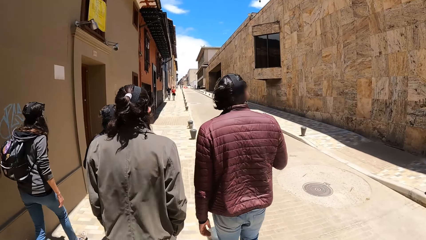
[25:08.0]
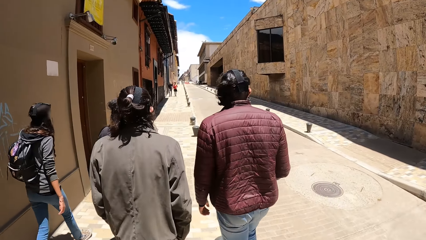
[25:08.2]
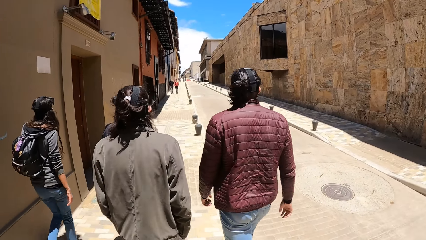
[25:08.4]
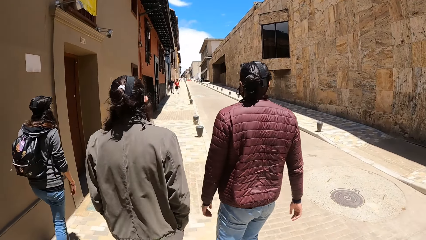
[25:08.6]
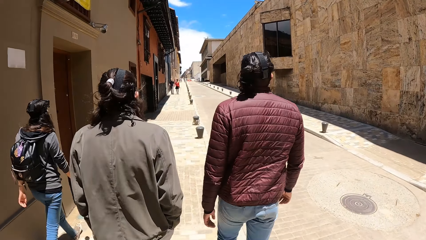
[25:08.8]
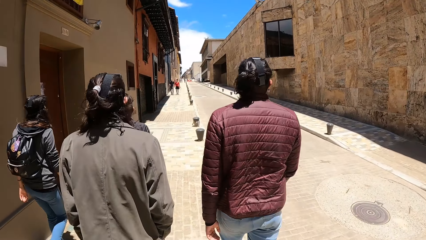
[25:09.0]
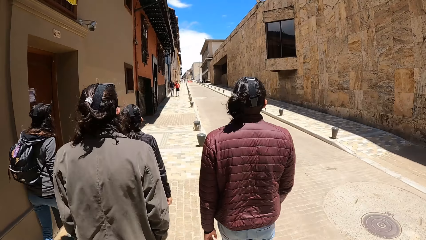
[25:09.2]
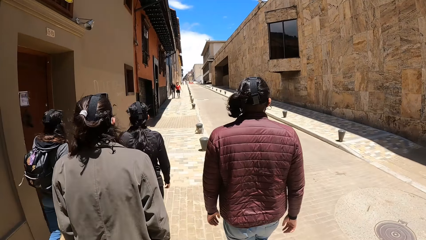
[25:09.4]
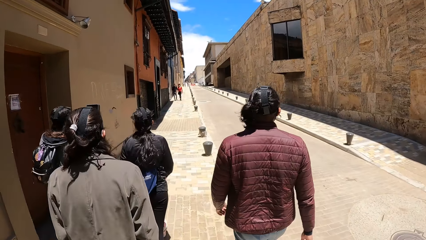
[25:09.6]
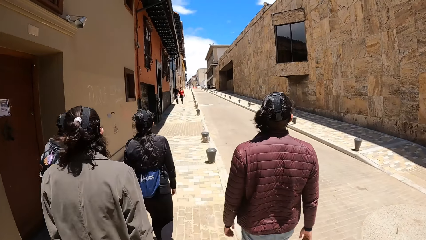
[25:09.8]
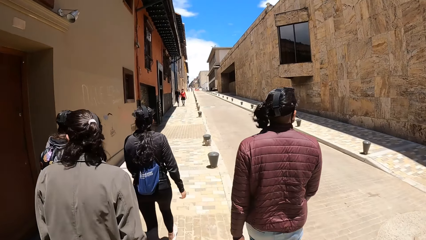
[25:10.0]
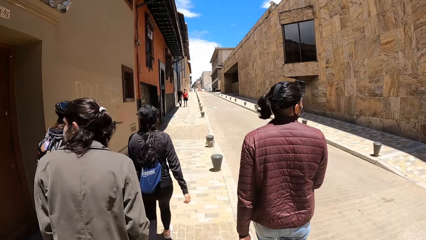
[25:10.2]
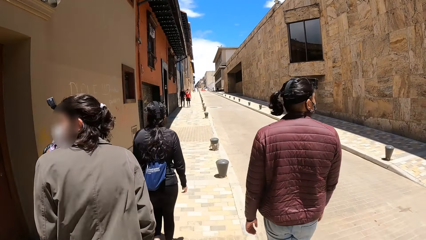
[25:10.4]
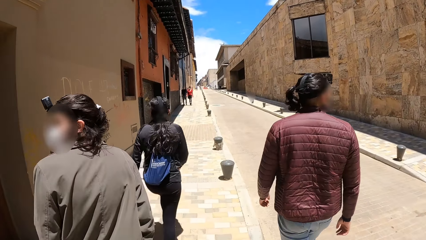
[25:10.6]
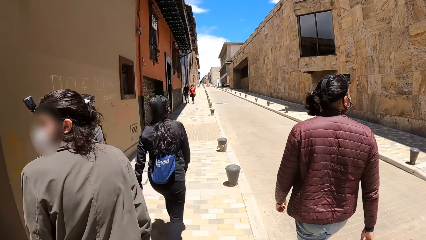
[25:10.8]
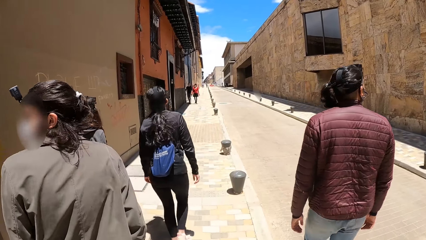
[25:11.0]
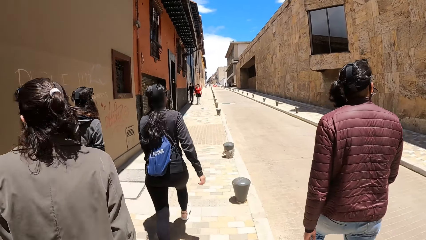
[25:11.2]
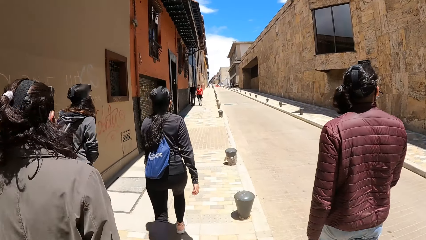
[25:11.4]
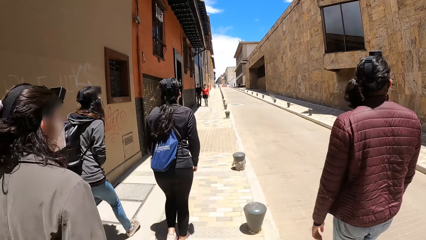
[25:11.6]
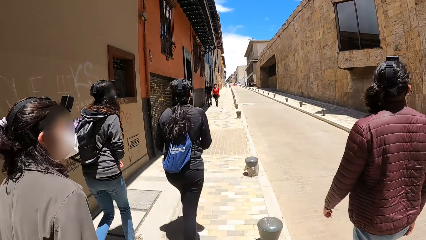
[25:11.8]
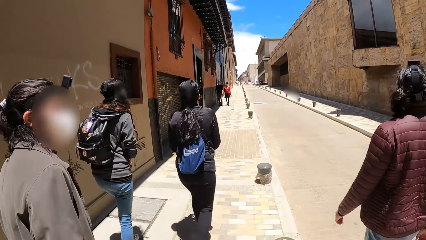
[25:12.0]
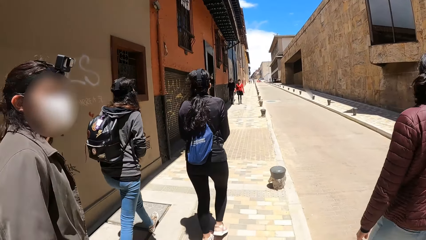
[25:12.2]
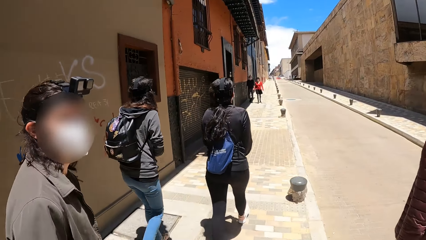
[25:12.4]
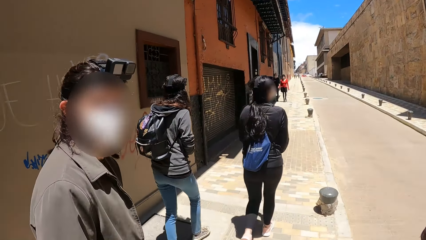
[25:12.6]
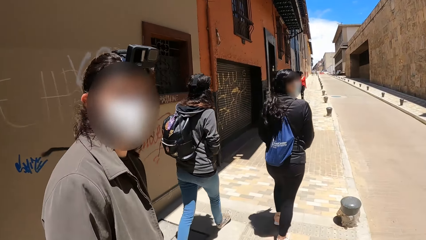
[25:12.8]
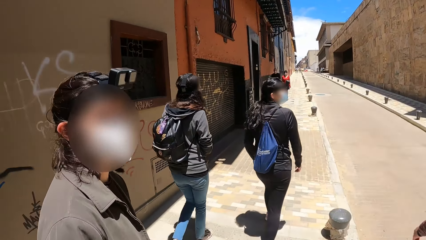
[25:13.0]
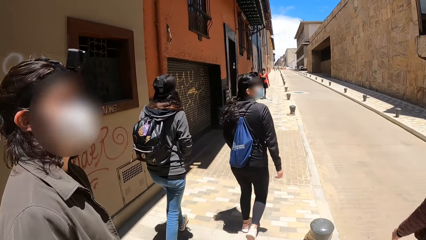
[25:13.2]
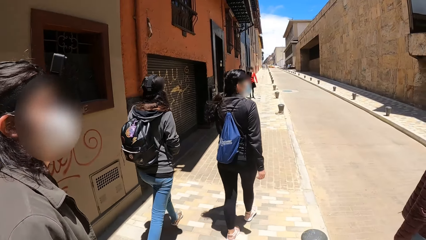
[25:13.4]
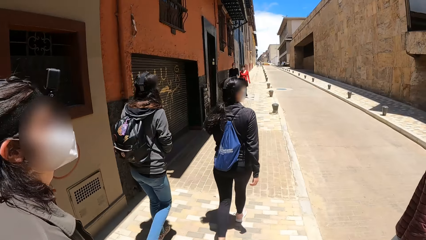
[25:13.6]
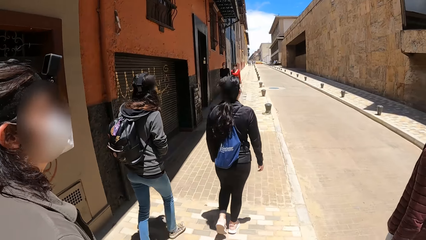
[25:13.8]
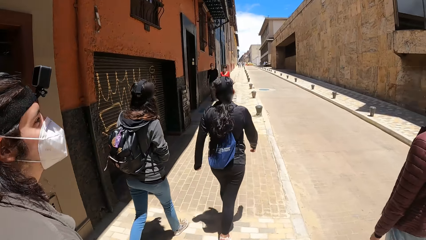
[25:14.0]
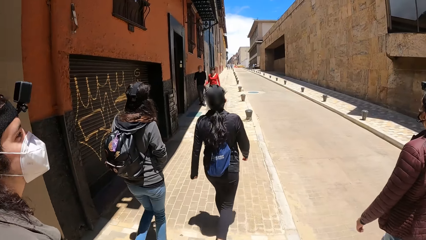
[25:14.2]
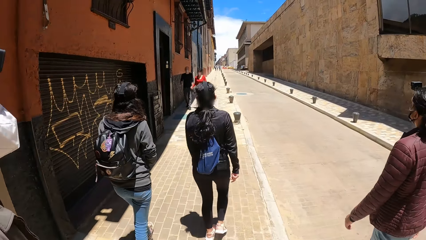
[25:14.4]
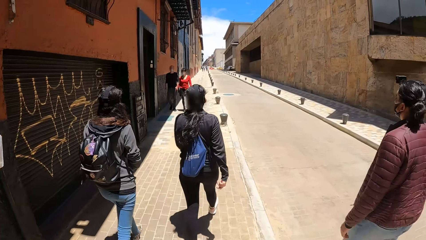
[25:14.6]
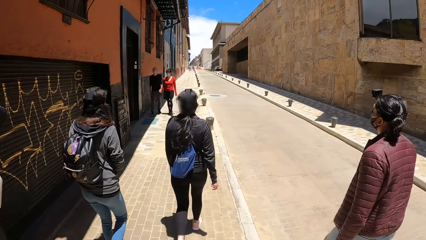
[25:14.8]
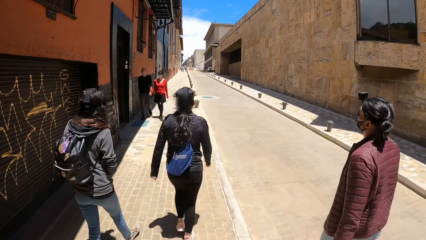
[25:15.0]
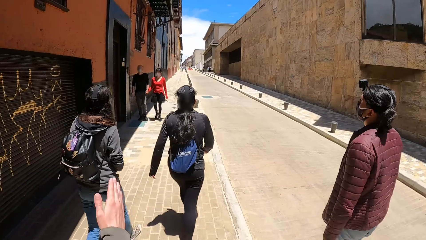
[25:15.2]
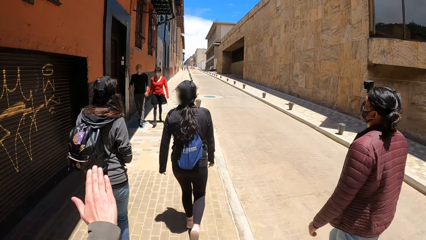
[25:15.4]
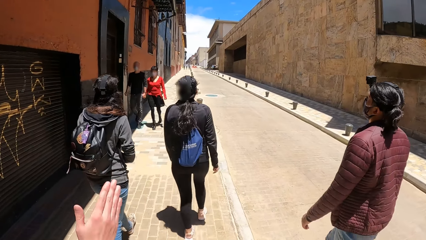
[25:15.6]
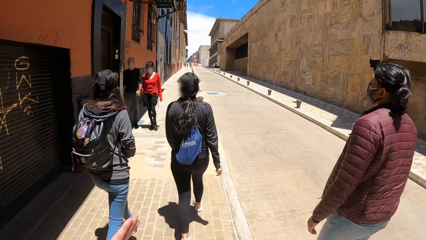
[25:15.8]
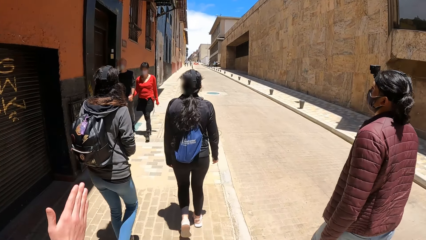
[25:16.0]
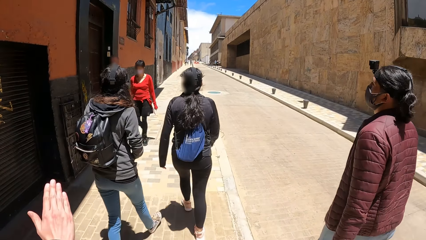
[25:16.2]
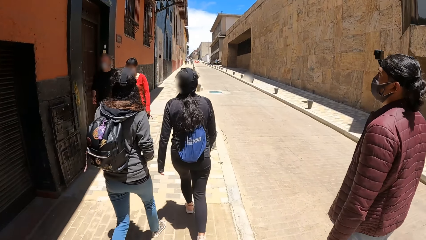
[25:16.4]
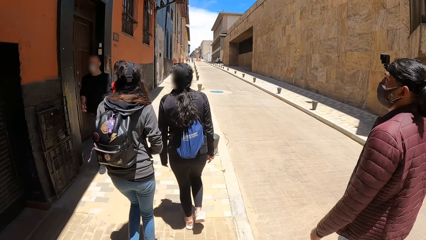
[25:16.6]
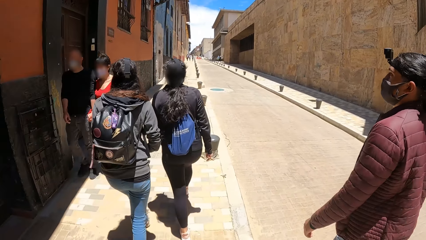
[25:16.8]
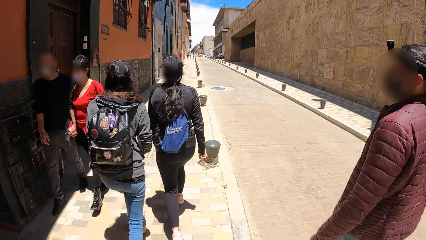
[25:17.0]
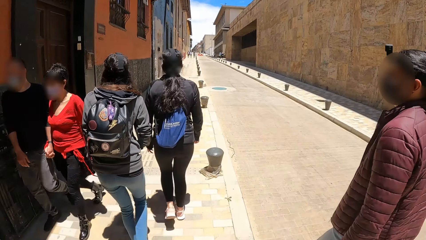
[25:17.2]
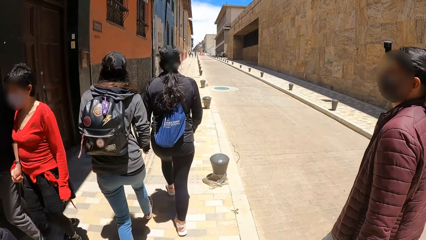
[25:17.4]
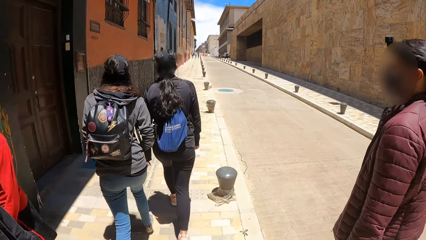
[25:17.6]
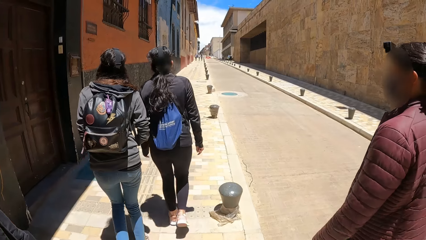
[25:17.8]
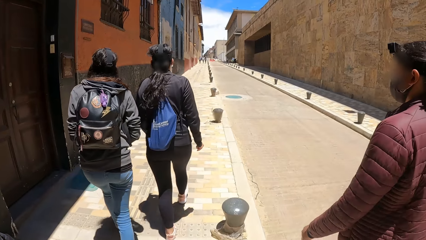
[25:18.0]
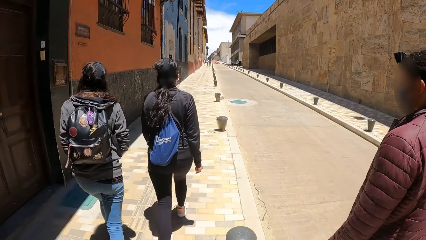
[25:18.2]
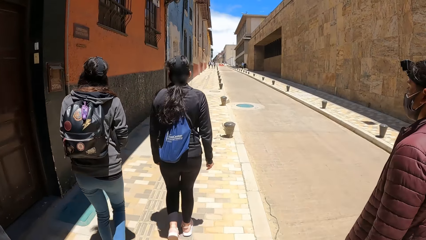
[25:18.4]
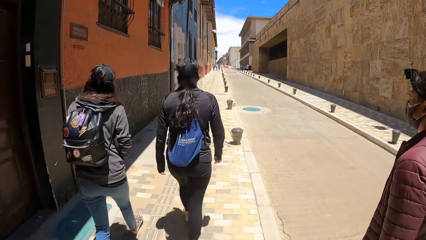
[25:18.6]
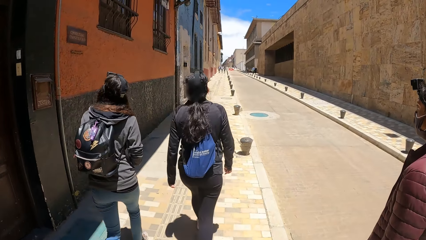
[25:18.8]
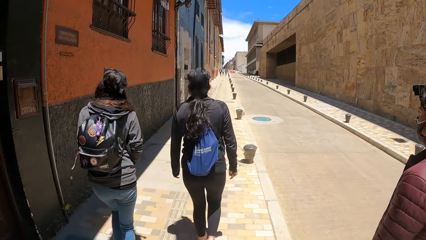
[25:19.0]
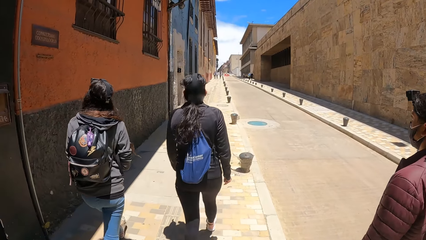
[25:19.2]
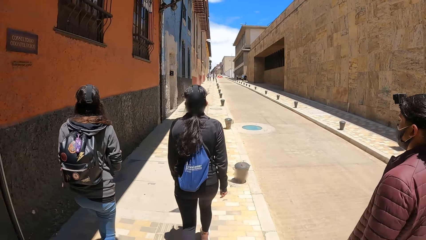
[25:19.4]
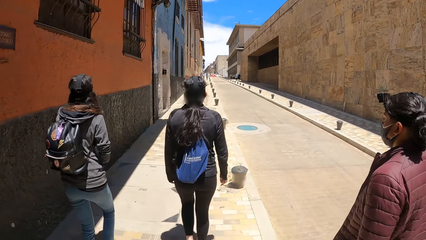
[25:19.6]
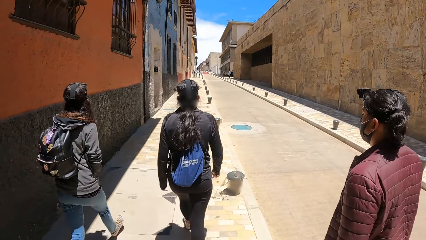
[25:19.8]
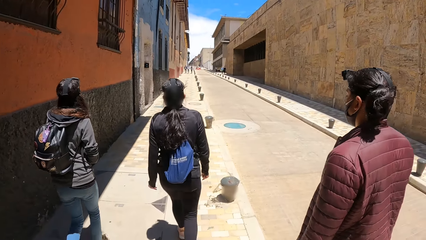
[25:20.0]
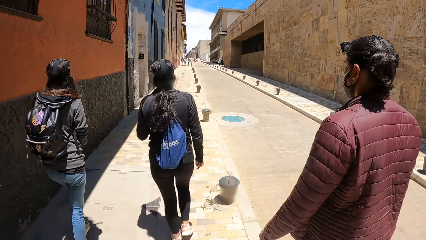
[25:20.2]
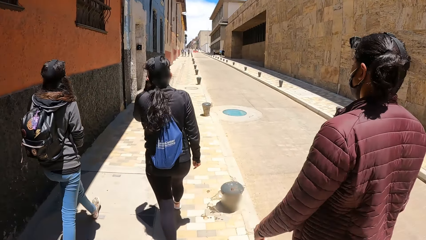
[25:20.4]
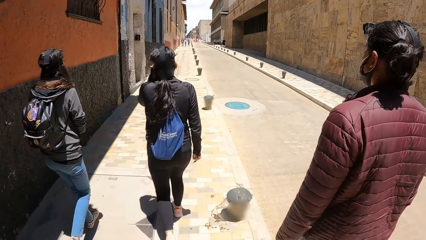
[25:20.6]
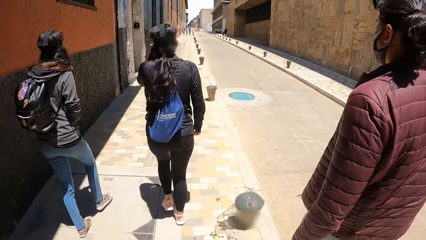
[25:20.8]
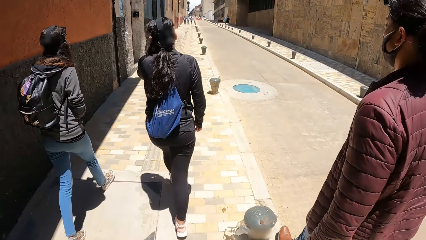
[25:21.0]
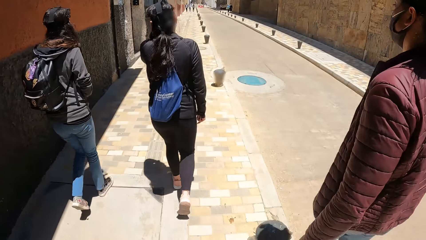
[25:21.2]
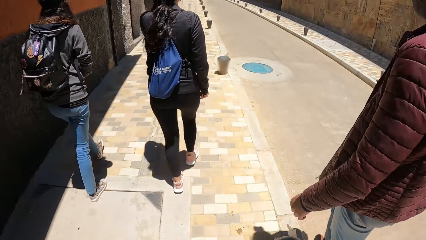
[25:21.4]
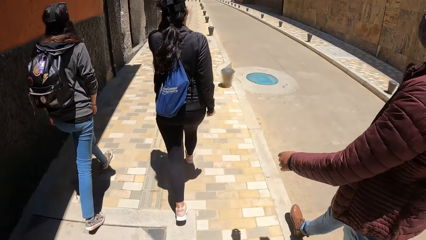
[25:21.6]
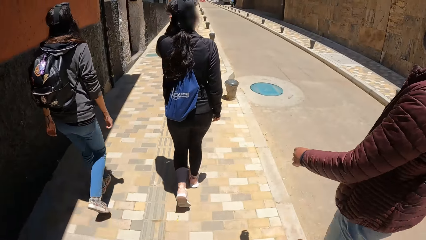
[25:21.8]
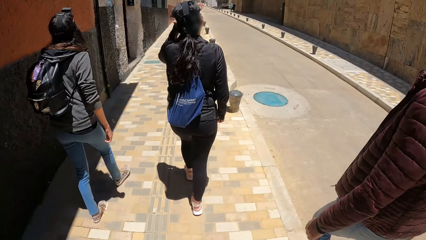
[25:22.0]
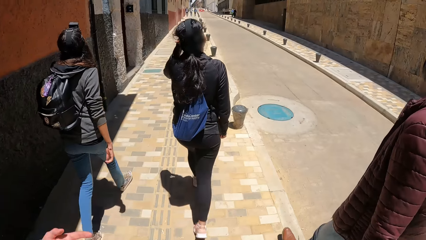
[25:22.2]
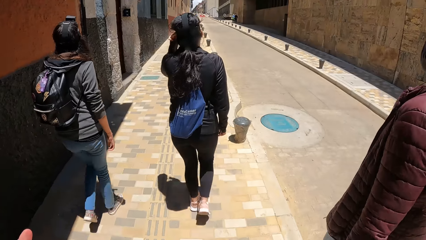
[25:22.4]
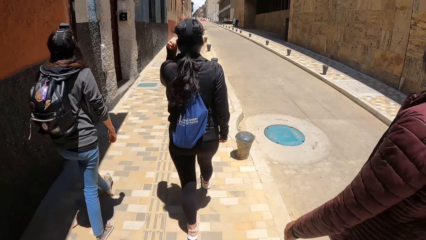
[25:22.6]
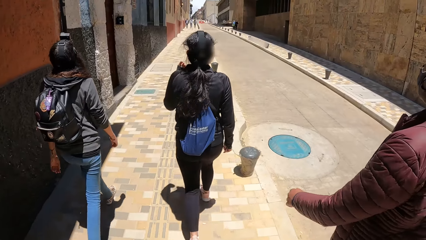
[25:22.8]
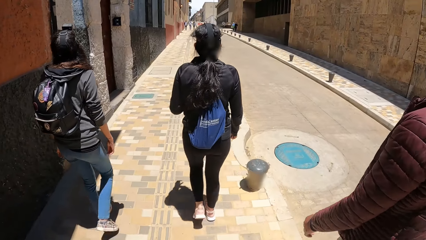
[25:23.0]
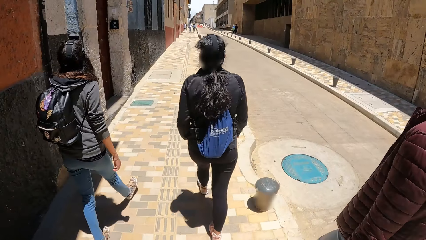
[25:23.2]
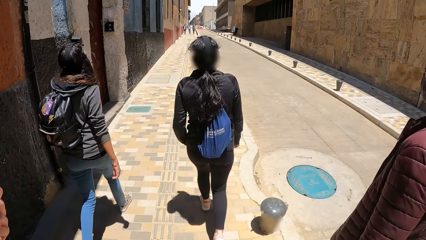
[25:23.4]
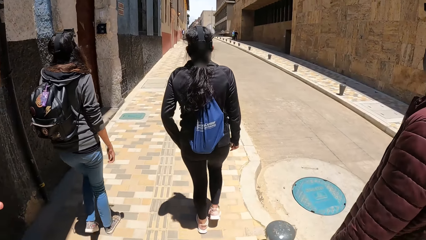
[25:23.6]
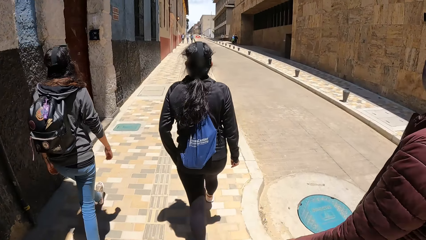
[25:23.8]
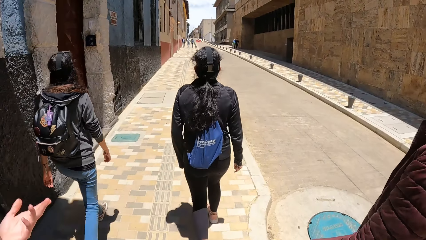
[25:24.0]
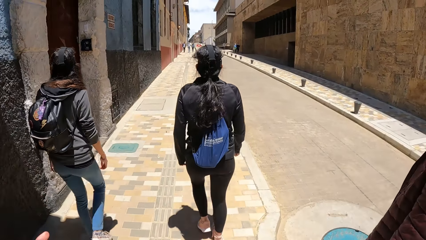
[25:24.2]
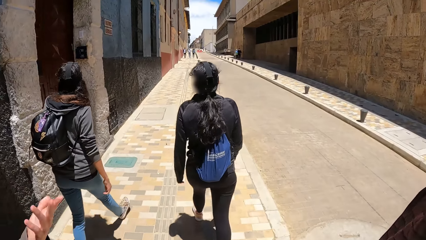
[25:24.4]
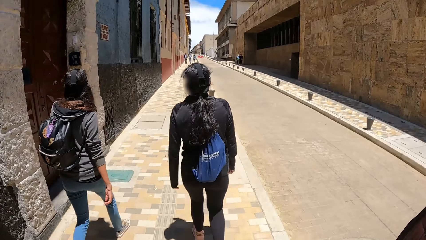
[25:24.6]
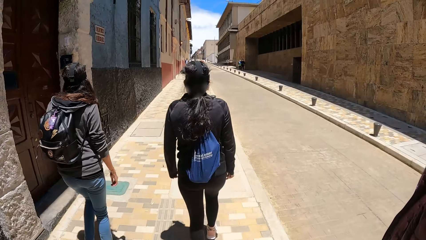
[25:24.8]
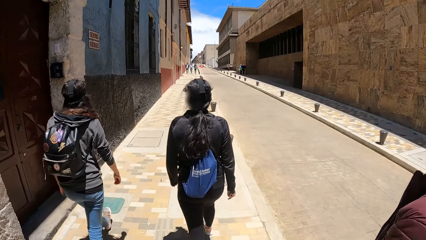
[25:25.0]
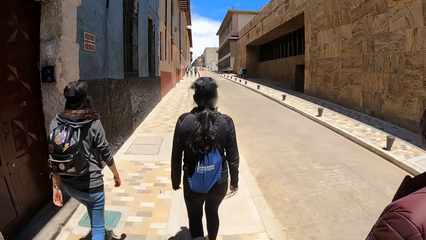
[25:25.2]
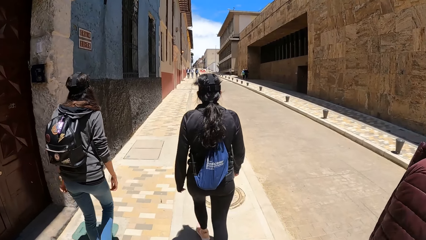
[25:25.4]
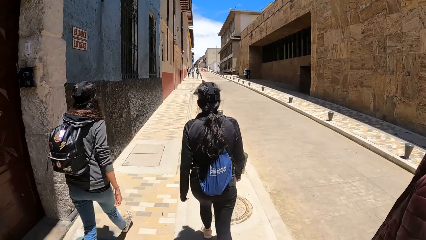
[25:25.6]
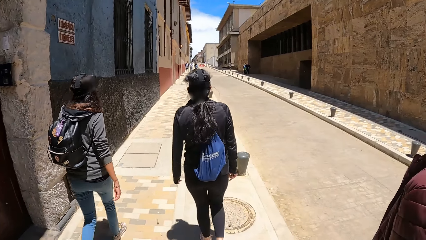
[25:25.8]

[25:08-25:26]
A man moves a hand. A woman walks past the camera wearer. Another man walks past the camera wearer. The camera wearer walks on the road.
